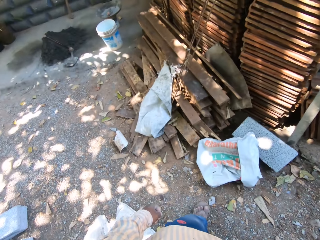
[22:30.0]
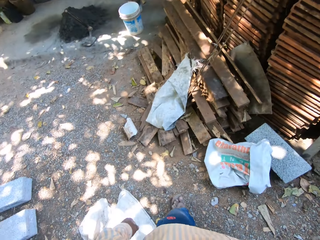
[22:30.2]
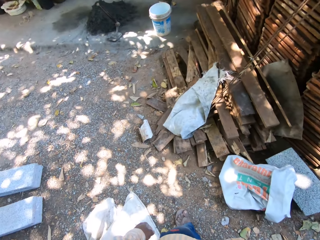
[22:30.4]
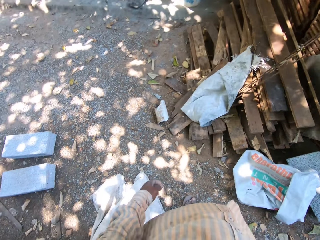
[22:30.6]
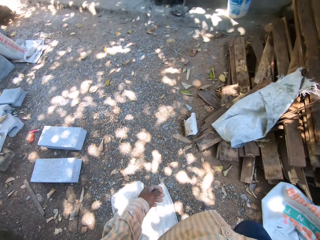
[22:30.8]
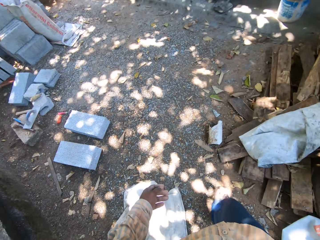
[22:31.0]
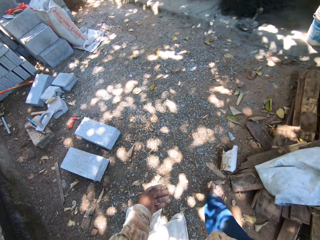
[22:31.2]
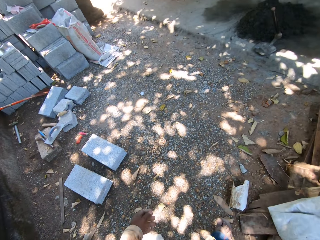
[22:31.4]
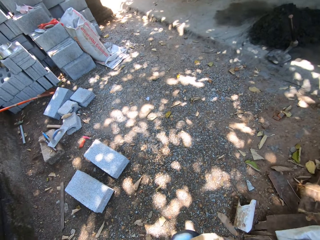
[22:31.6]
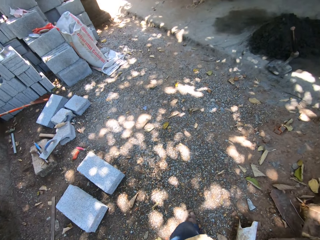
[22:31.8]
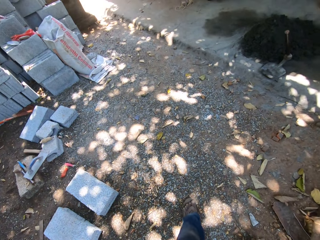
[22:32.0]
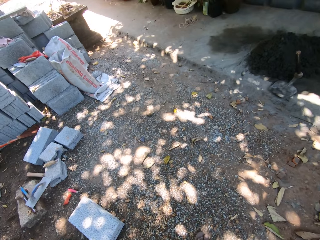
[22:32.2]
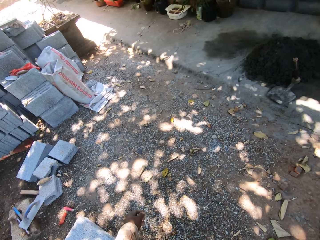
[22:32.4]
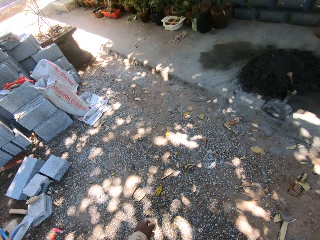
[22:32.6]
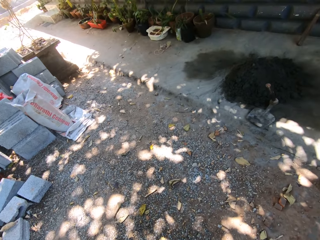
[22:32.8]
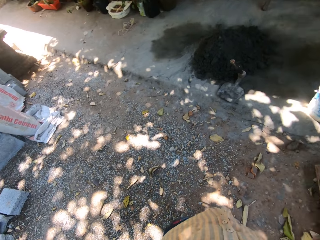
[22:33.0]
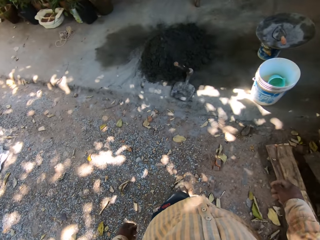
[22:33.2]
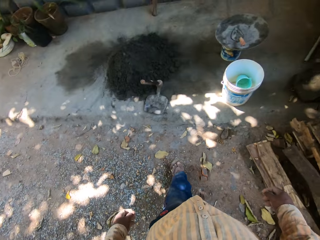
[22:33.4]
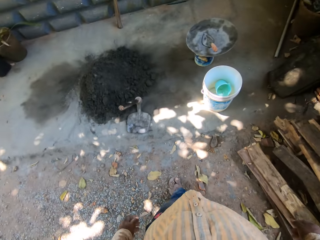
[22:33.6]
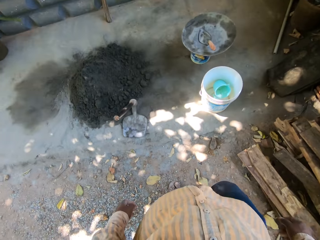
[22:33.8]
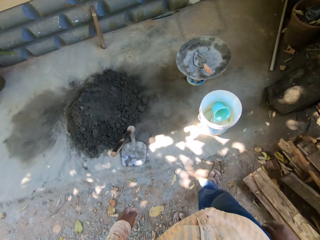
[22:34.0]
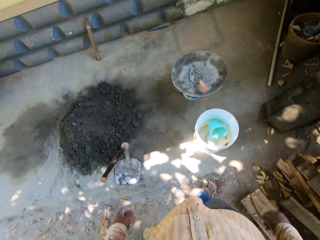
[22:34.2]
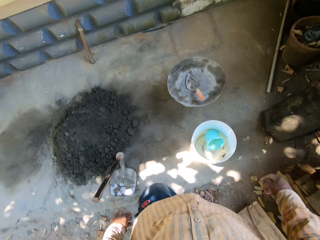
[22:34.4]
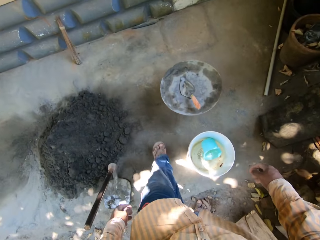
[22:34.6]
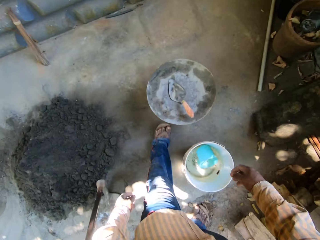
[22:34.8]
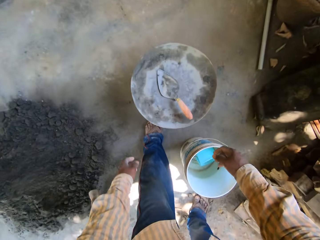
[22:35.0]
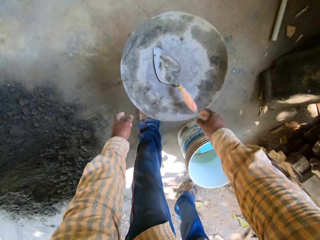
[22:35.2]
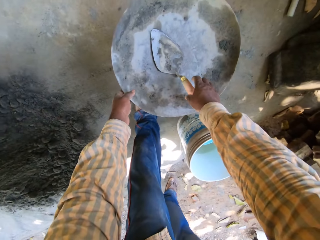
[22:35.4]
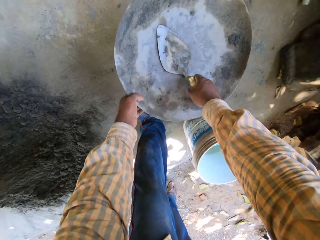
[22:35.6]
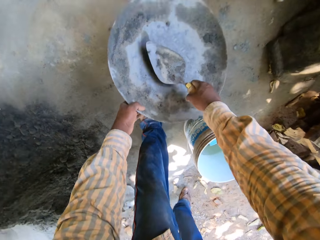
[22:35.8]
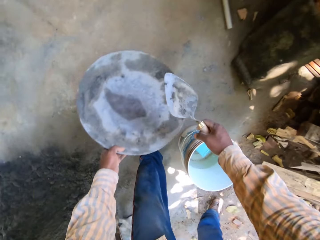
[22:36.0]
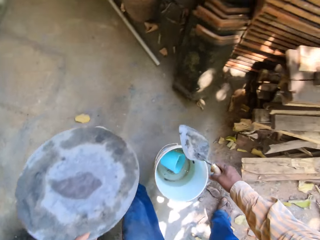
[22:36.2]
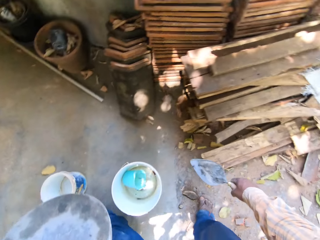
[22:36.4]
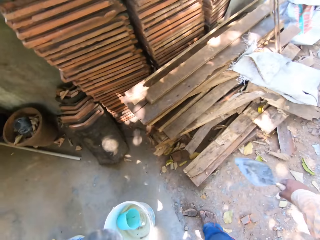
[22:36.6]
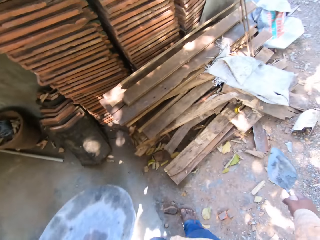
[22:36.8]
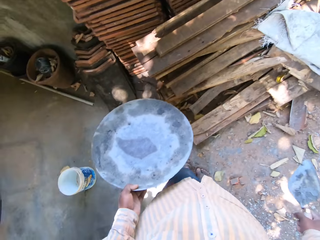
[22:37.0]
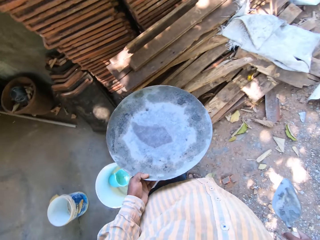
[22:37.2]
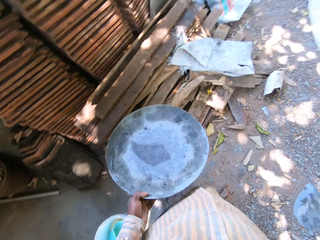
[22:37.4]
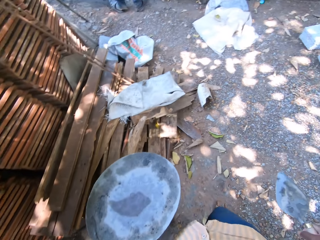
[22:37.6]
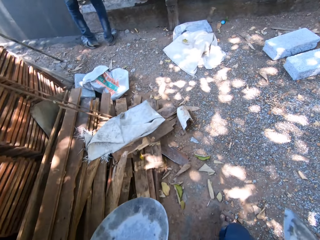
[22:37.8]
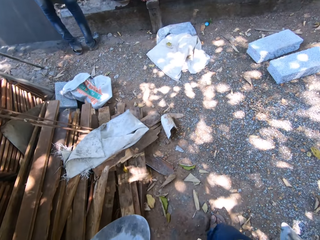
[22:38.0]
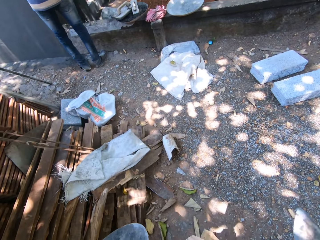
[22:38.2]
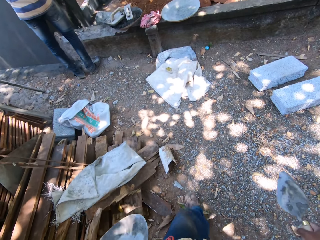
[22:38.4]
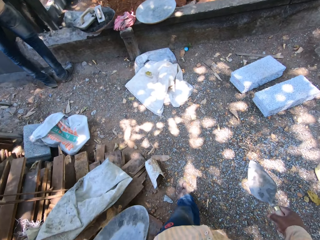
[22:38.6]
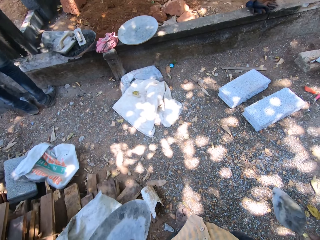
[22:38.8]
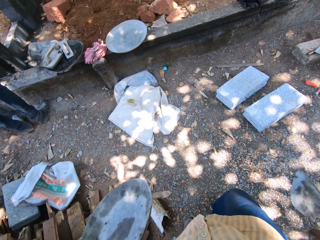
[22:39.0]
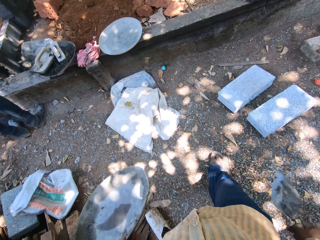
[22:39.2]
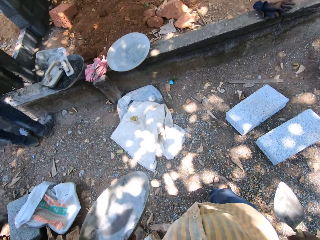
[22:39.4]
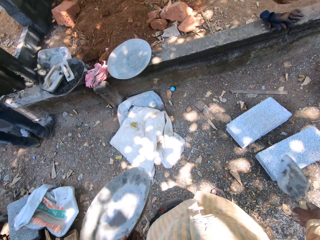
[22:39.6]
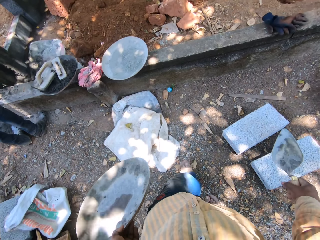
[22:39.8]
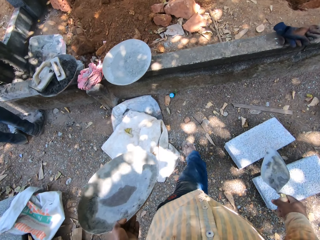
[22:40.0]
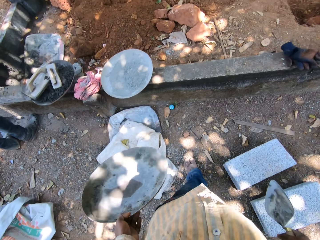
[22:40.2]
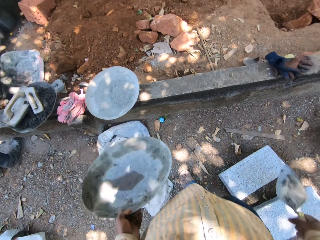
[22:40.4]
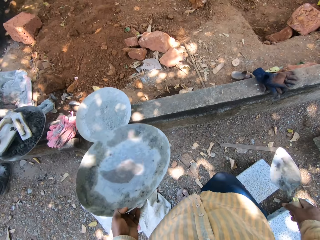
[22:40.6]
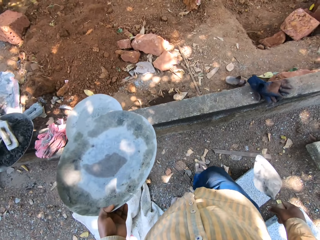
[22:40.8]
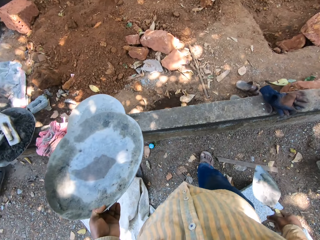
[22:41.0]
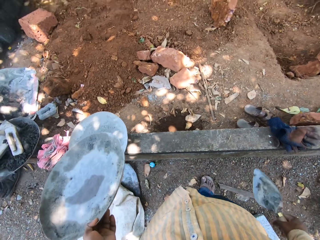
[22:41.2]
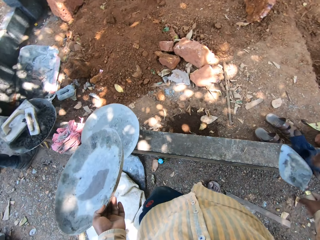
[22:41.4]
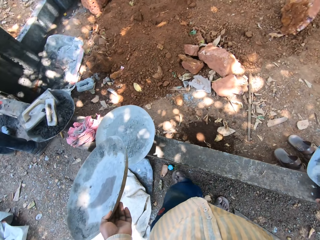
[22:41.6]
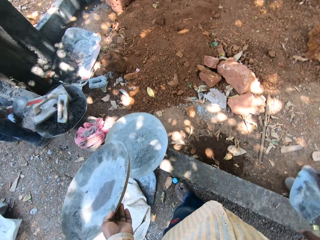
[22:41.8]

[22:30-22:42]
The camera wearer walks on the ground. He picks up a head pan from the ground with his left hand. He picks up a hand trowel with his right hand inside the head pan. He walks on the ground.

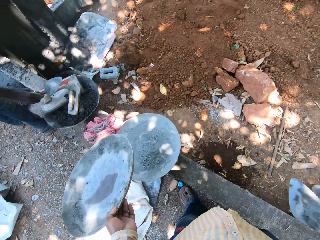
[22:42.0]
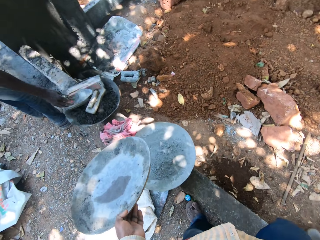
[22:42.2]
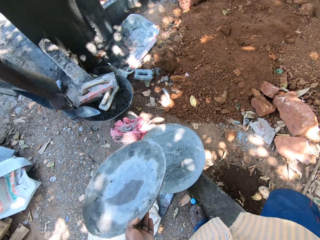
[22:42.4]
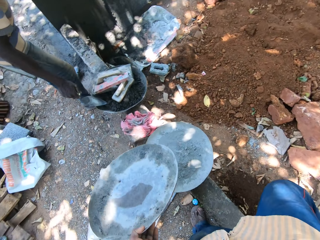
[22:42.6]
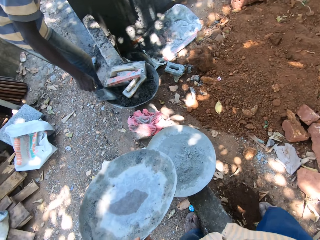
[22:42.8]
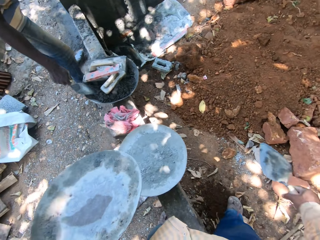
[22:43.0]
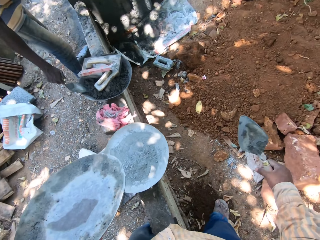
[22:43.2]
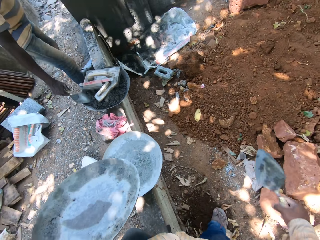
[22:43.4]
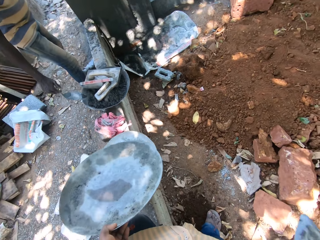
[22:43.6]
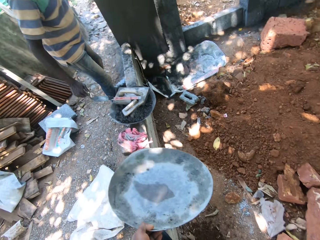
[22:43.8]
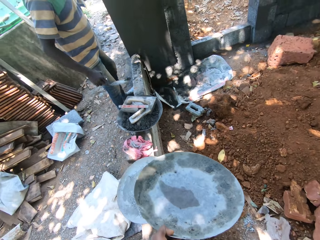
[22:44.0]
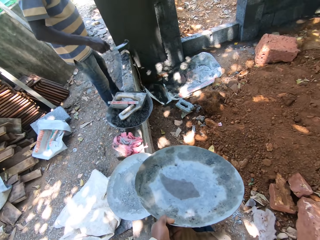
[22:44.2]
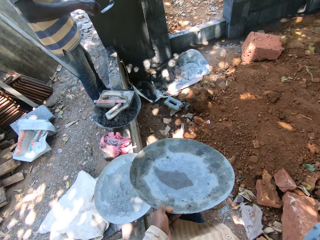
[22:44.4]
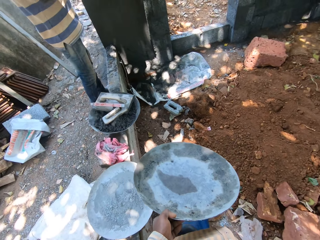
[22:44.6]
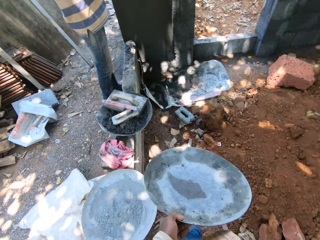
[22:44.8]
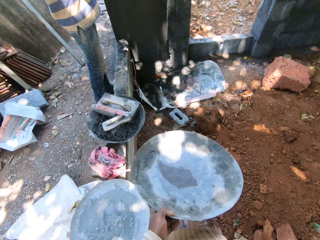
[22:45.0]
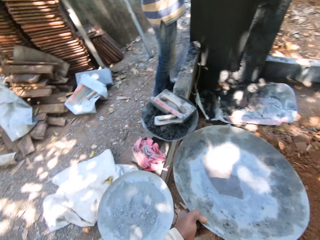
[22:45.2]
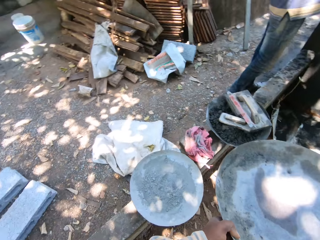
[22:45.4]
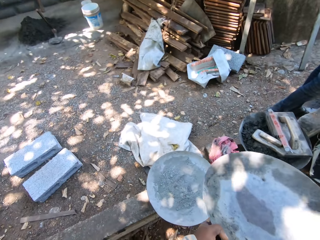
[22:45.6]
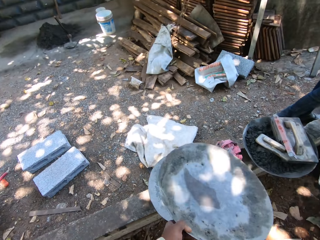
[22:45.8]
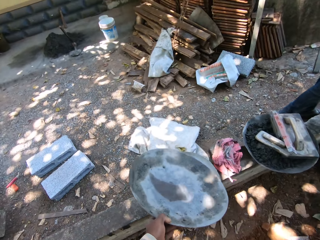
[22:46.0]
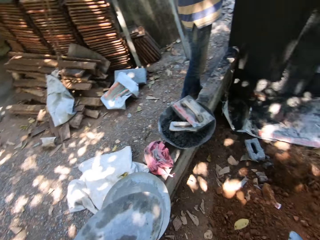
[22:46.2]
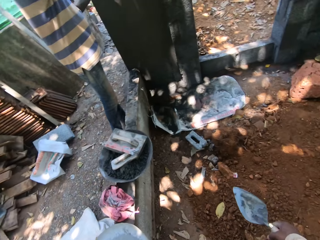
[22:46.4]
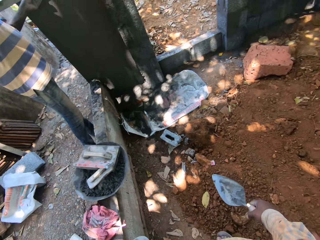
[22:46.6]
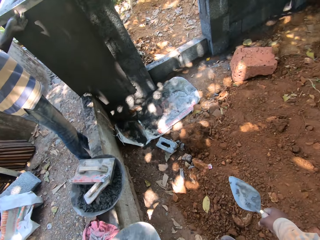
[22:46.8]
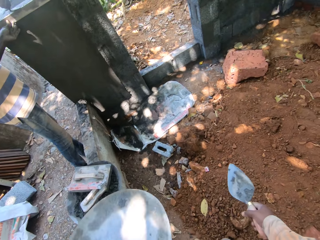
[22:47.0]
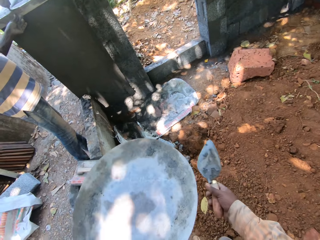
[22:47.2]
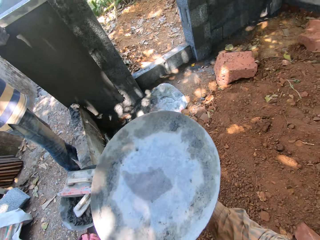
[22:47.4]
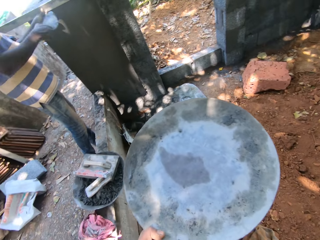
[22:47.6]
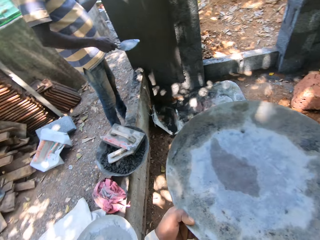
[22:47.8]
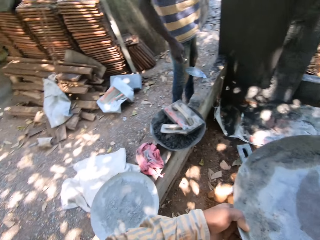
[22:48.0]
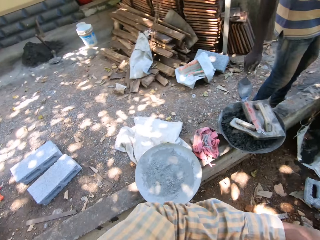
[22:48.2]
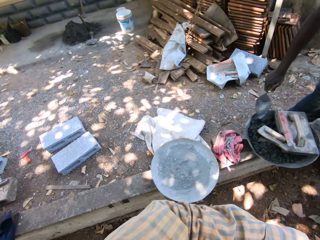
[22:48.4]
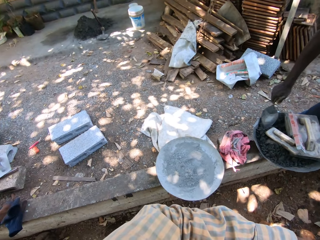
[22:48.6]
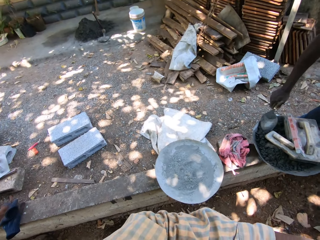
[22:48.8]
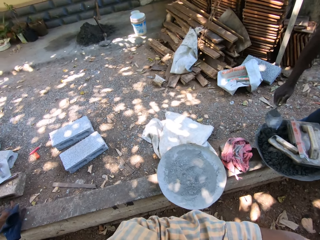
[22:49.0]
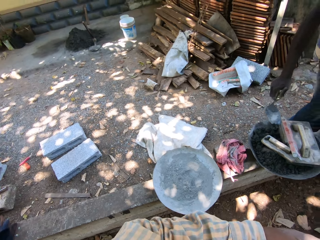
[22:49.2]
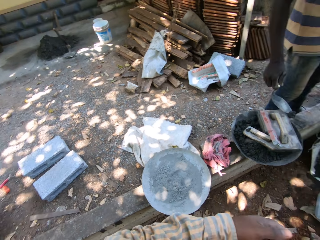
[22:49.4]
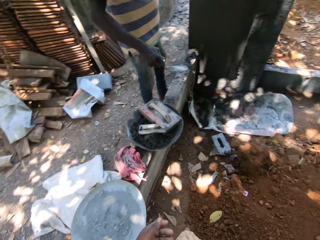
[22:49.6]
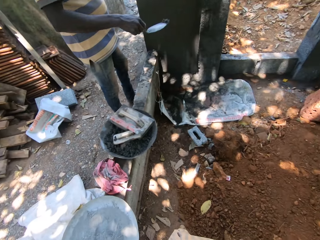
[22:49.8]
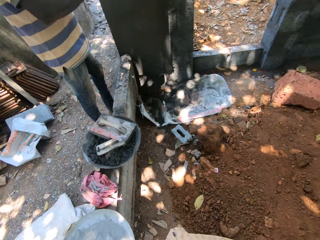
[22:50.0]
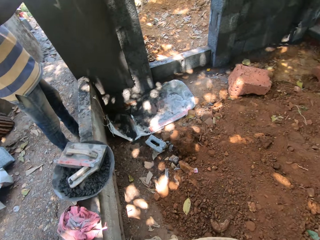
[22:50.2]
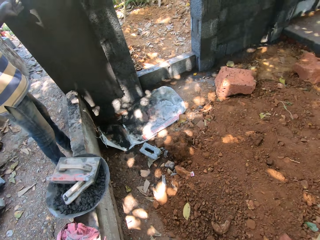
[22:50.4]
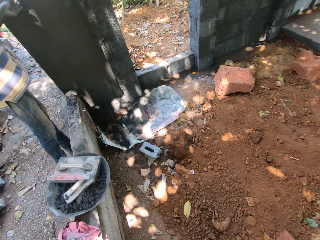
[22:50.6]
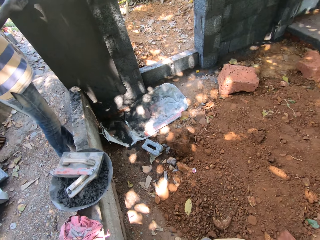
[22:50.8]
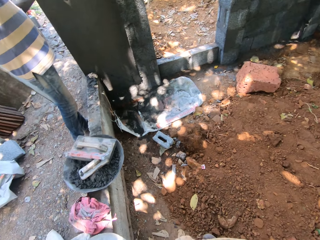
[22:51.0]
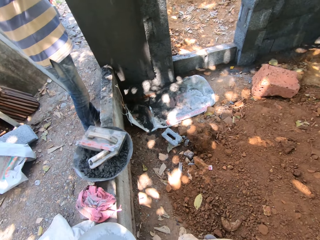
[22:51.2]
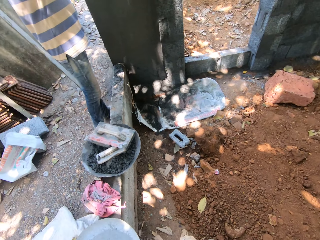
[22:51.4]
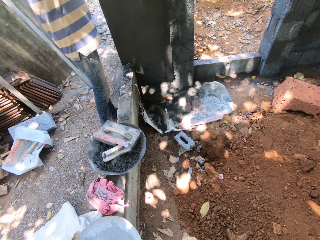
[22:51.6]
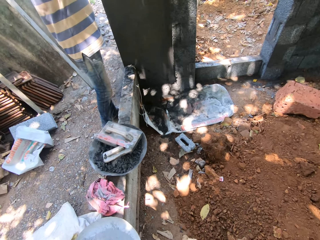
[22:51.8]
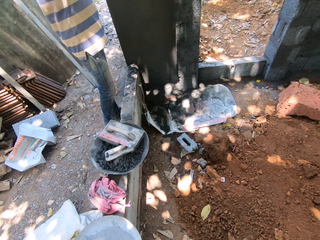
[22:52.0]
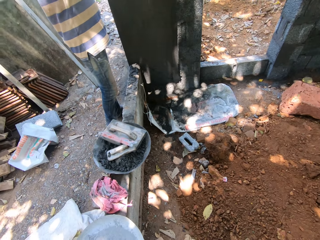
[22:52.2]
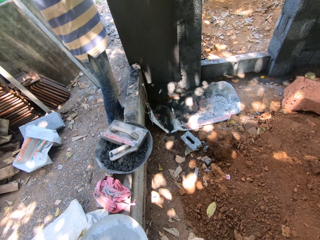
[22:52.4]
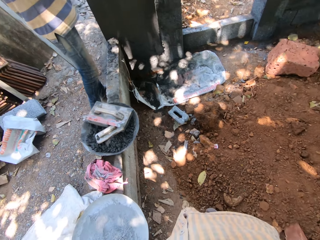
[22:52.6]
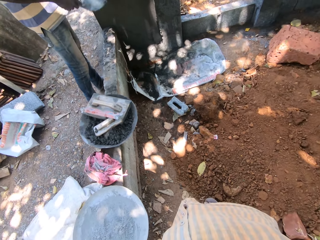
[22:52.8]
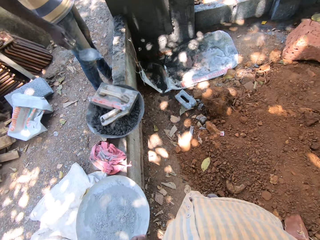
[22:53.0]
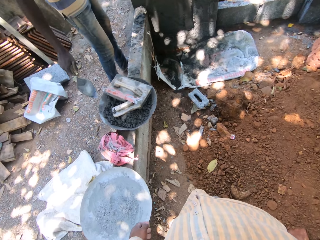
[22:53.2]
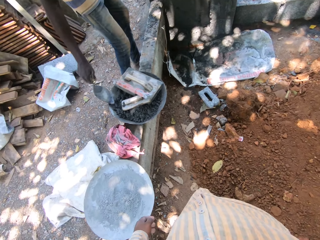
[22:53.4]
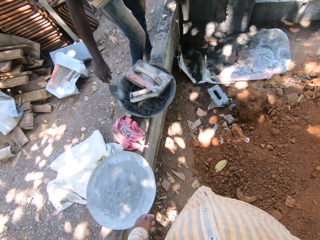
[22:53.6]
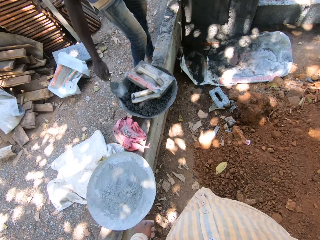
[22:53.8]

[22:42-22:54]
A man scoops some mortar from the head pan on the brick with his right hand. The man lays the mortar on the wall with the hand trowel in his right hand. The camera wearer converses with the man. The man packs sand from the head pan on the wall with the hand shovel in his right hand. The man places the sand on the wall with the hand shovel in his right hand.
